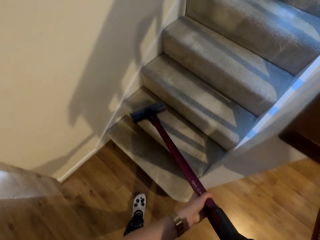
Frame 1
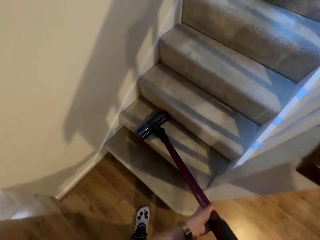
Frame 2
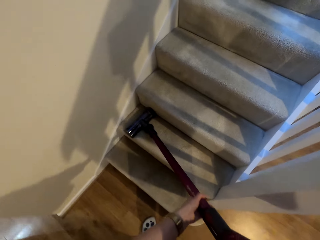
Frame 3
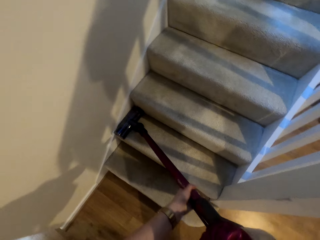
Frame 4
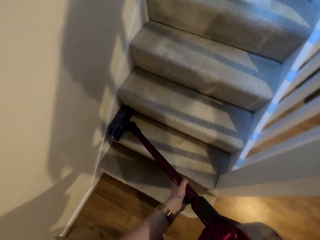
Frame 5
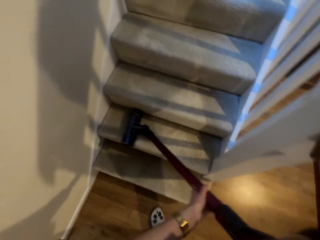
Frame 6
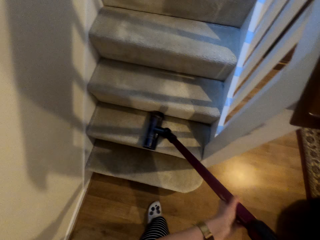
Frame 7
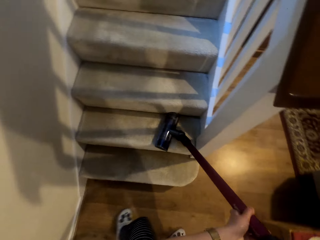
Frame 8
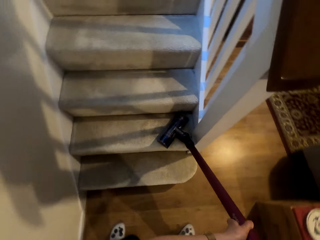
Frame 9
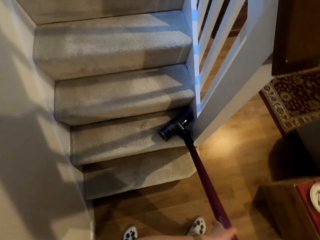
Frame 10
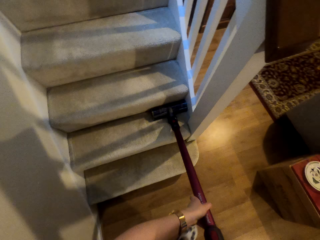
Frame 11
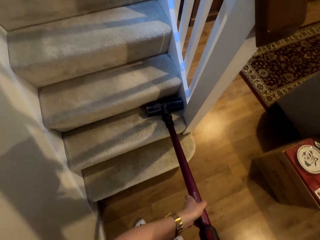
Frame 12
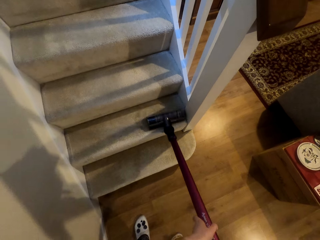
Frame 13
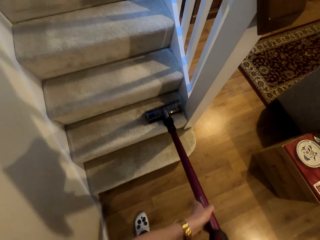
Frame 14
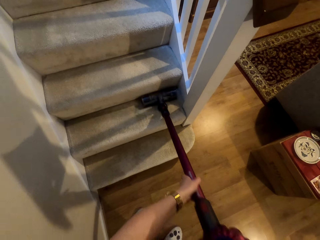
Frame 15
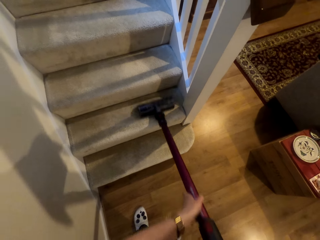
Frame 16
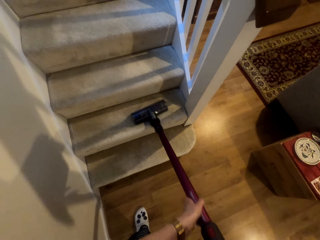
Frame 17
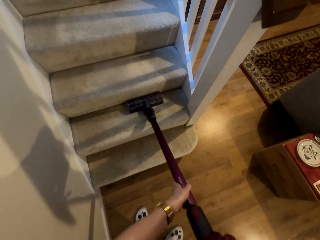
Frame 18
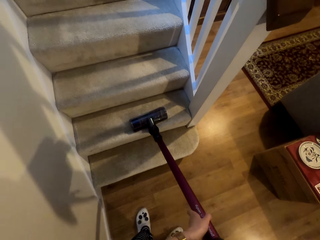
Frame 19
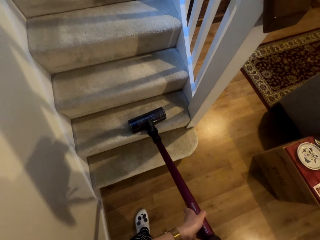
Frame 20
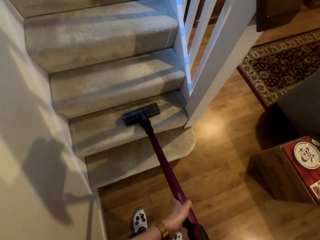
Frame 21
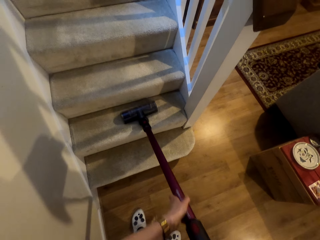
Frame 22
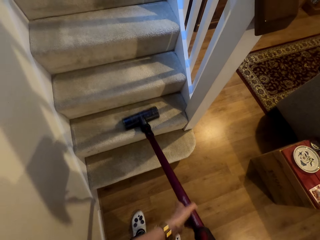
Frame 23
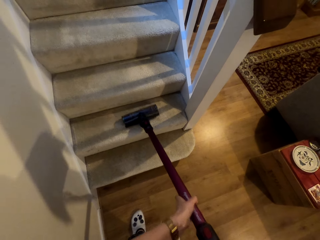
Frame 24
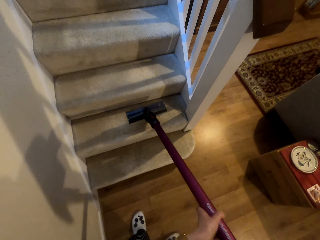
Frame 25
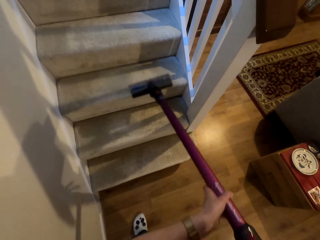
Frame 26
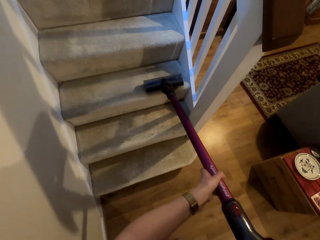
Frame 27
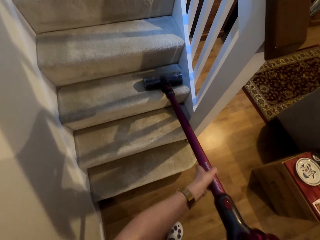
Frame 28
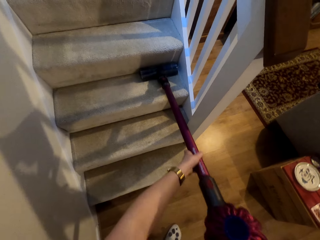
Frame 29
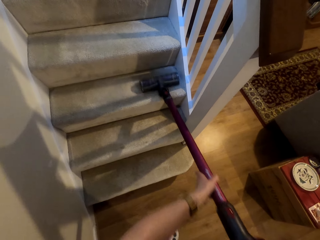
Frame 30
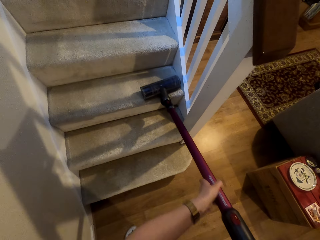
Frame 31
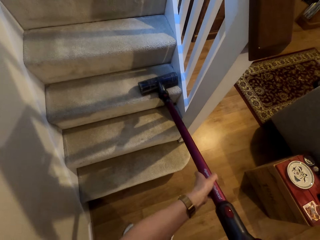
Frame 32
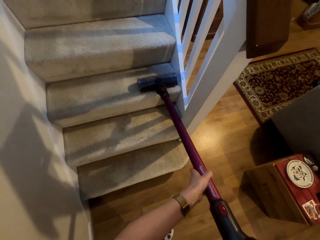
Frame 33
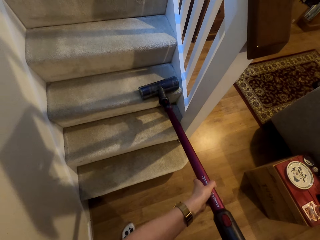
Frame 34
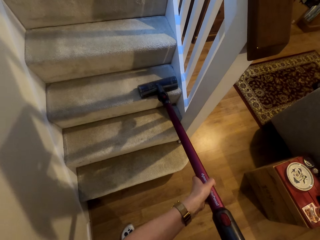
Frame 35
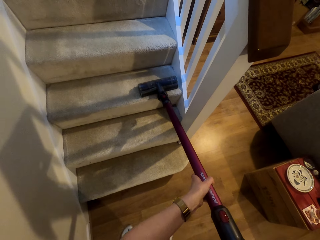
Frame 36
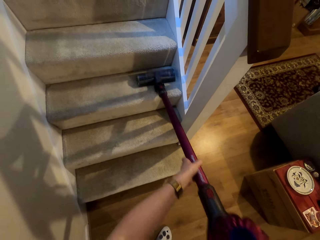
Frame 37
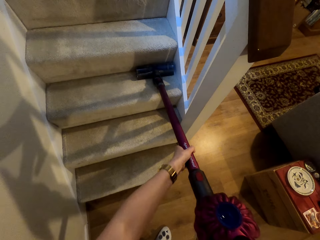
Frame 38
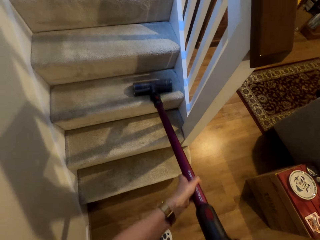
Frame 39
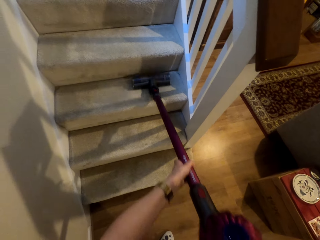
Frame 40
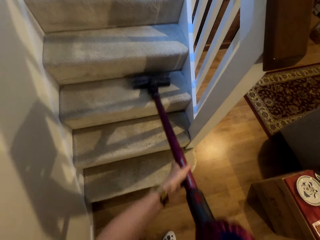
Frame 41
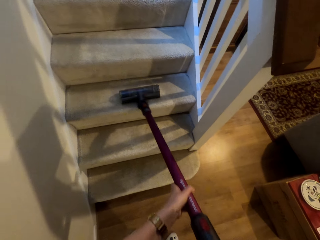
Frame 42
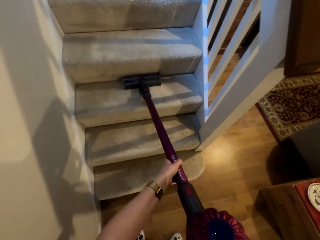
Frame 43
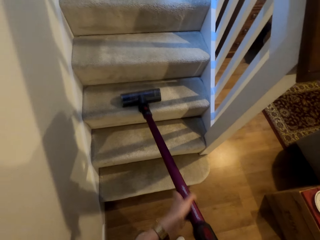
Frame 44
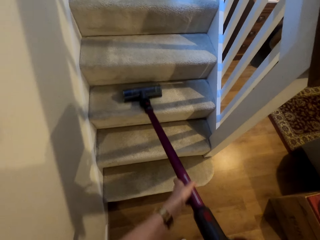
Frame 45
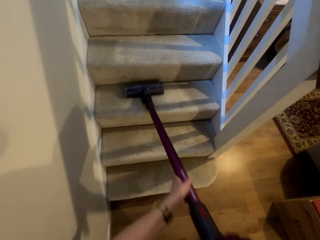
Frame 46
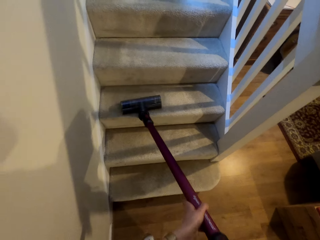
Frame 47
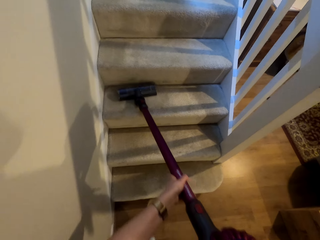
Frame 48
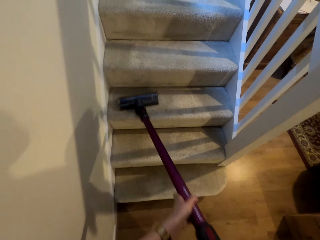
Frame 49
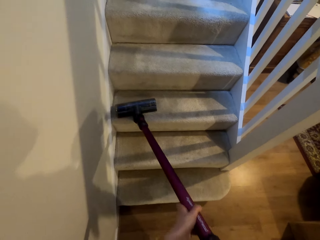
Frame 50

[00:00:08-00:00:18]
The camera wearer cleans a stair with a vacuum cleaner. They clean the stair with the vacuum cleaner again.

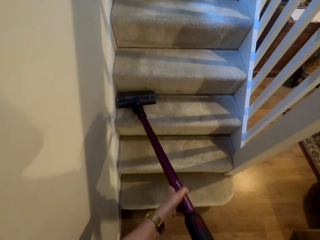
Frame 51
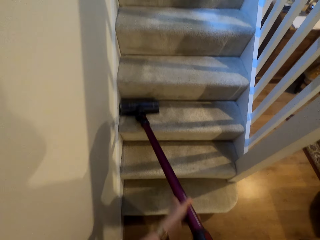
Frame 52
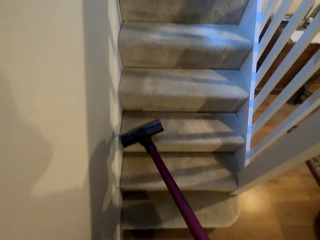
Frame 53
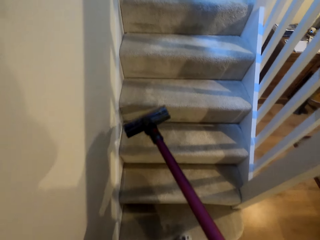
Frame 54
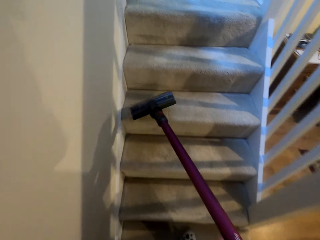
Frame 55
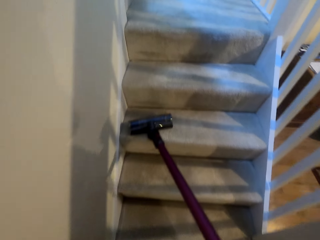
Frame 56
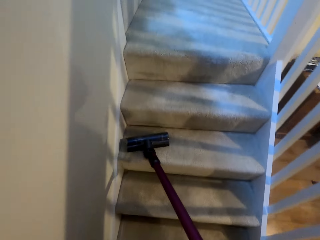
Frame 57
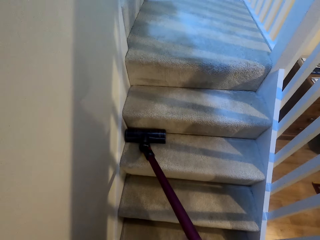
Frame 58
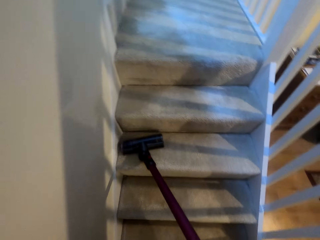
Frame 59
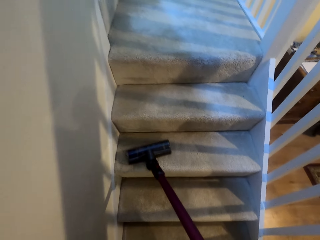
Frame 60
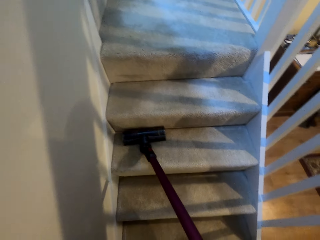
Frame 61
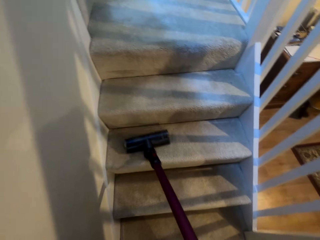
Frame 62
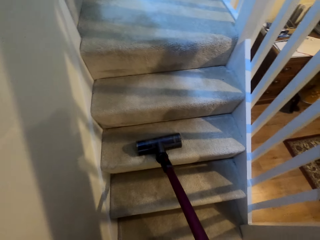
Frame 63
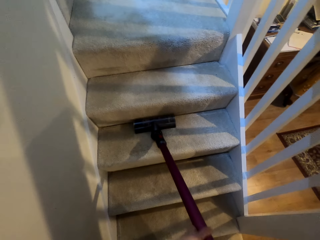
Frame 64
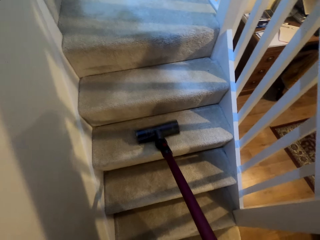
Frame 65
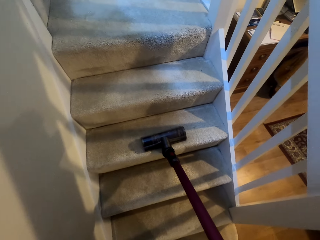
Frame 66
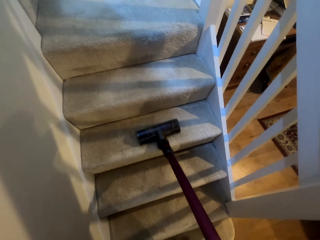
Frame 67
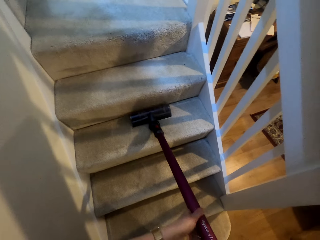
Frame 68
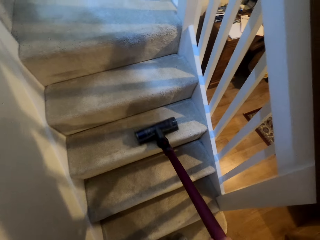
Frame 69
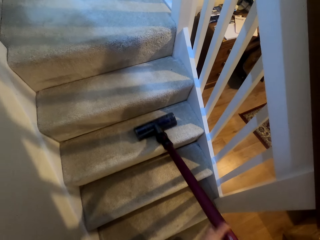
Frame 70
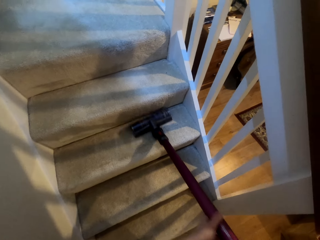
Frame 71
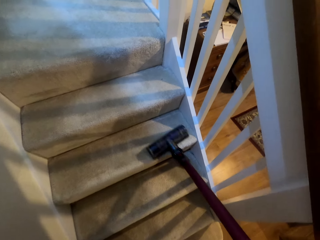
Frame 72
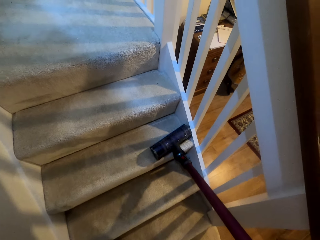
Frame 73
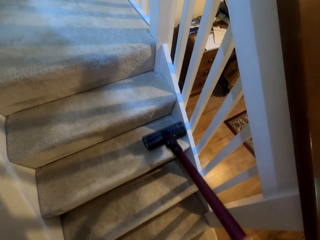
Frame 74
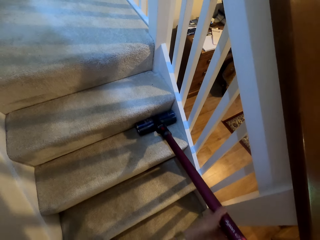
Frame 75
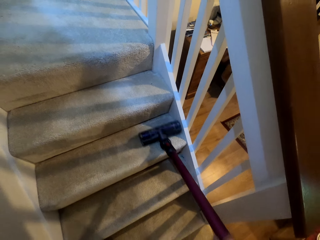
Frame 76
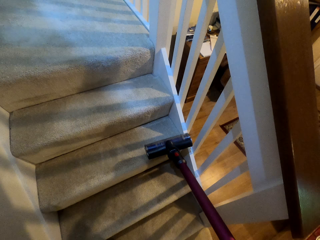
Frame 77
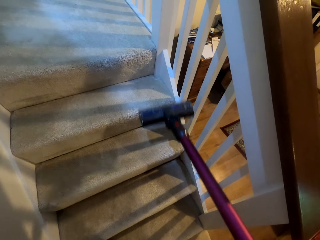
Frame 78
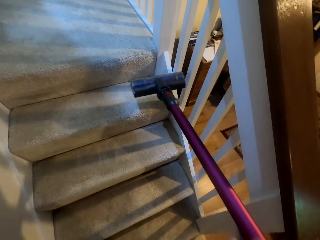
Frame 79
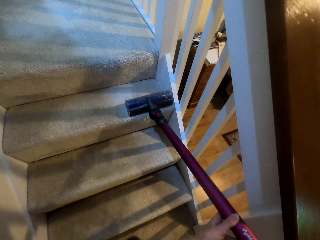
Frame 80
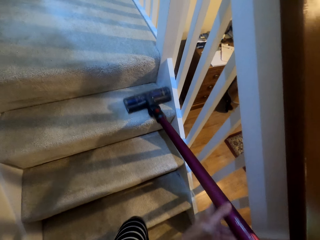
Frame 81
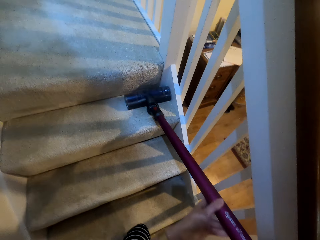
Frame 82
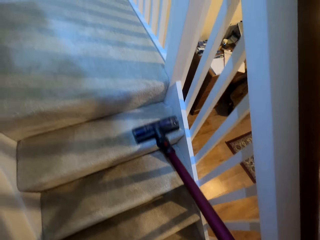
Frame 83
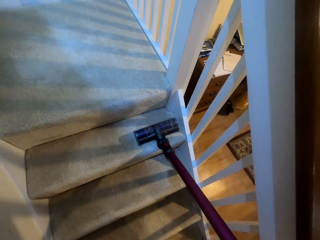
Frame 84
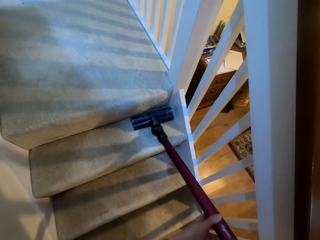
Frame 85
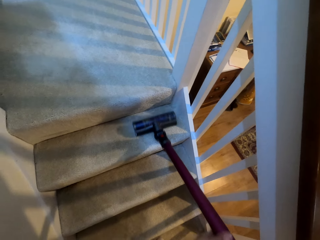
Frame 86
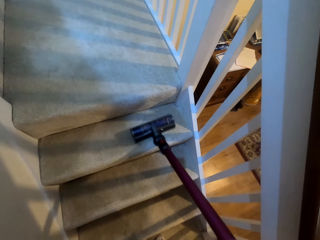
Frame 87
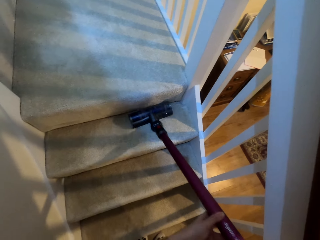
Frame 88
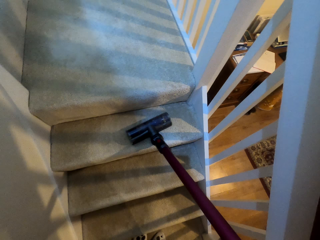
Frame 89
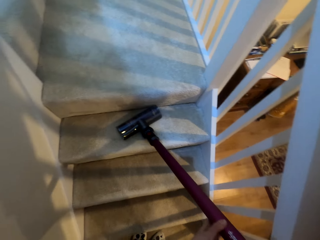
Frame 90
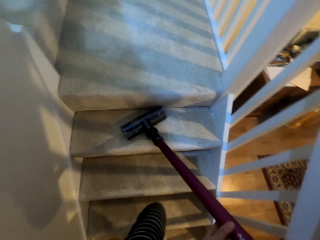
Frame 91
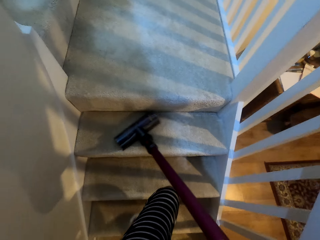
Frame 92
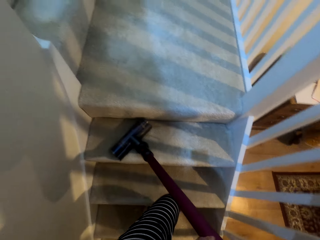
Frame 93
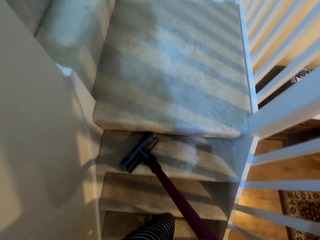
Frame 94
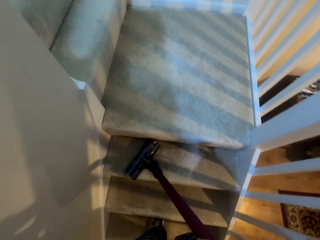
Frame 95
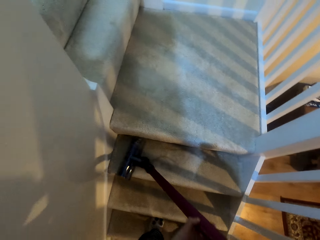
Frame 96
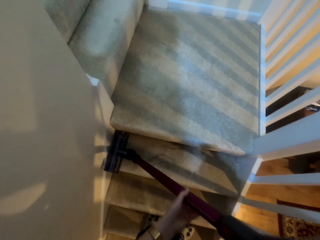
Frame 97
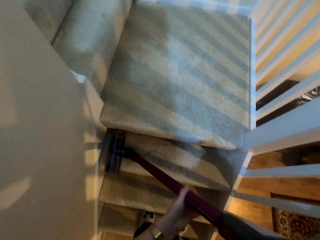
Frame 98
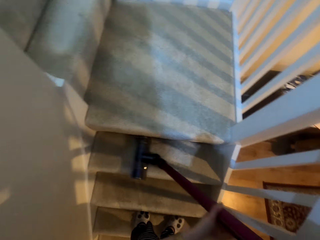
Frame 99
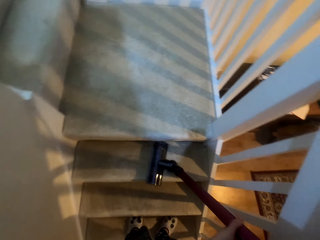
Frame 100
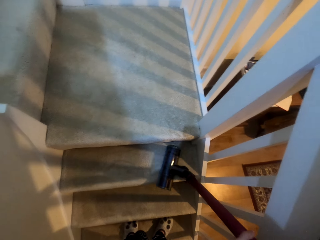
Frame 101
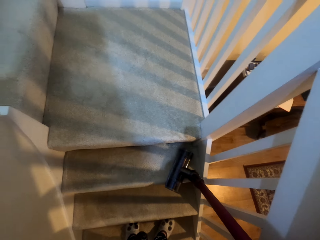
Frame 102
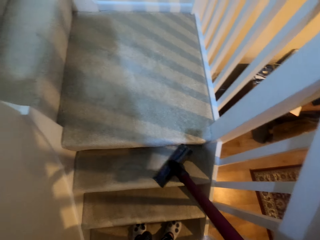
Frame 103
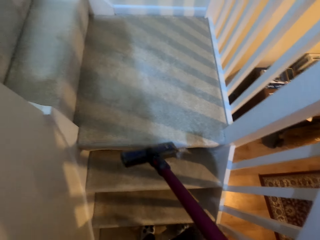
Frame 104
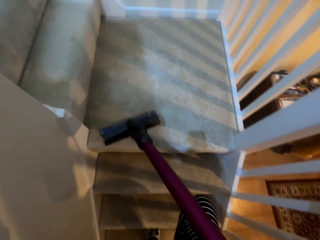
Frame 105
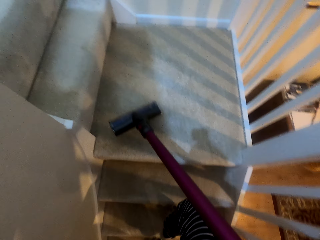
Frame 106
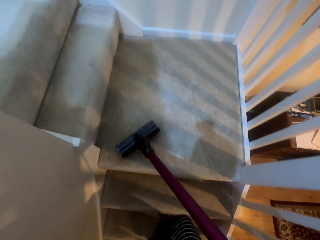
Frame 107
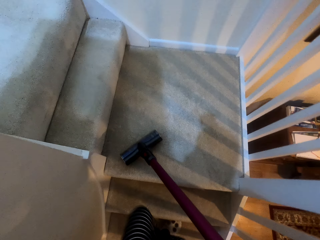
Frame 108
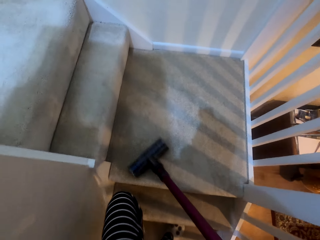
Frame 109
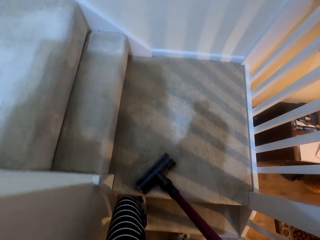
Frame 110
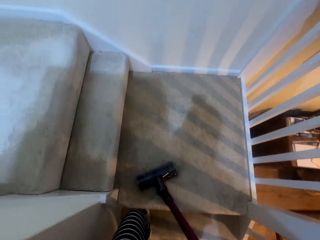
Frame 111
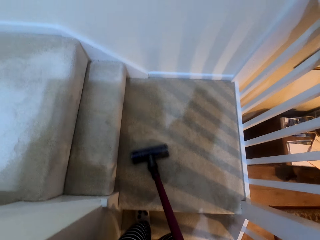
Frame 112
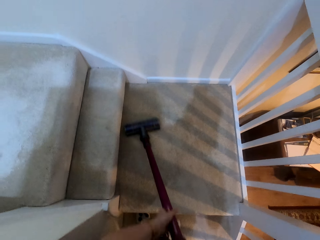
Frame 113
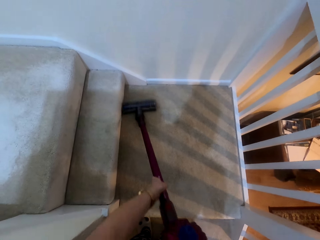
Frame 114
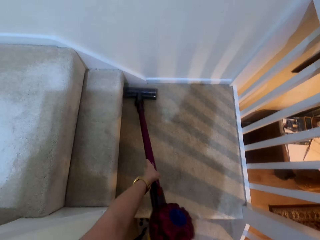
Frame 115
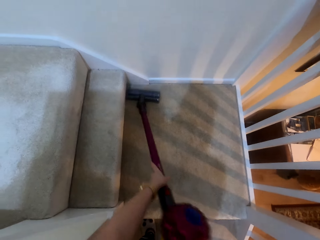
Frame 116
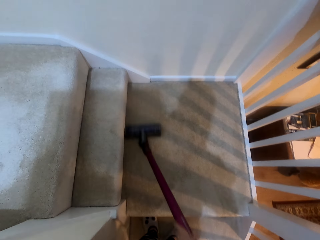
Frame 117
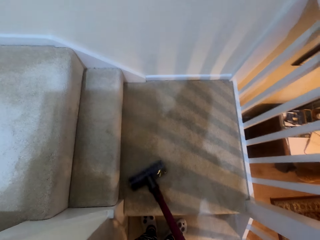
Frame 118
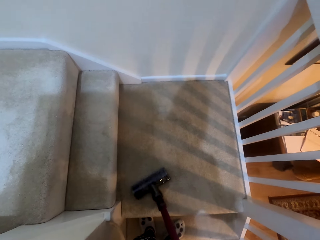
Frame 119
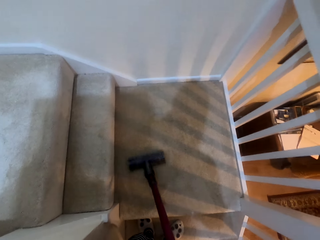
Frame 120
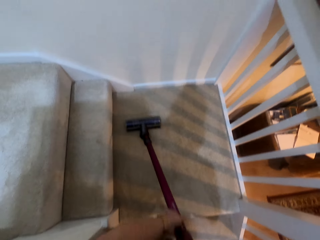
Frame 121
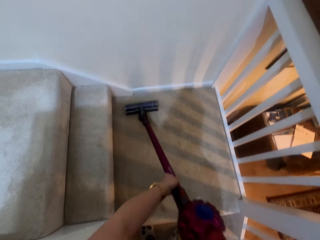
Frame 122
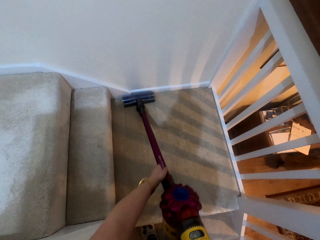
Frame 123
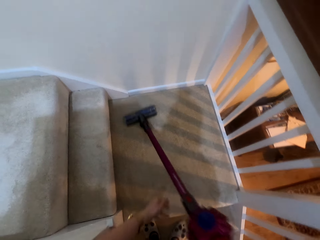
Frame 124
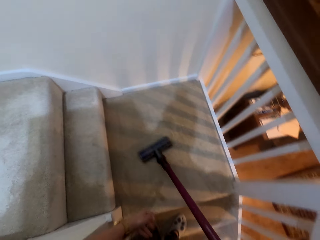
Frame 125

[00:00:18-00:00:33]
The camera wearer cleans a stair with a vacuum cleaner. They climb the stairs. They vacuum the stairs with the vacuum cleaner. They climb the stairs. They vacuum the stairs with the vacuum cleaner. They climb the stairs. They vacuum the stairs with the vacuum cleaner. They clean a landing of the stair with the vacuum cleaner.
